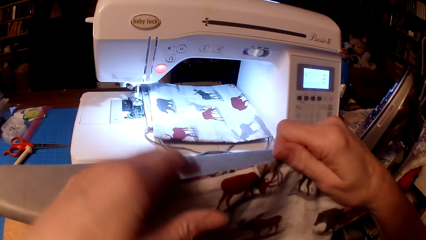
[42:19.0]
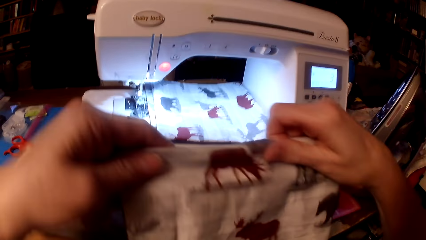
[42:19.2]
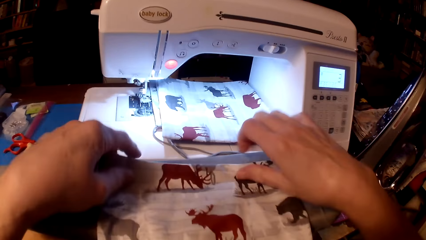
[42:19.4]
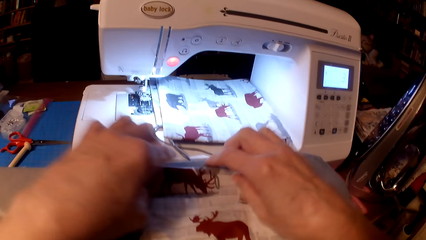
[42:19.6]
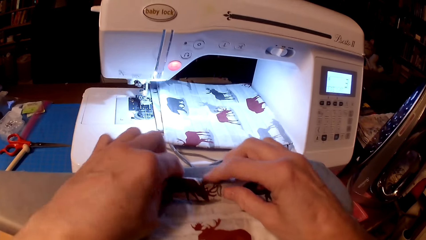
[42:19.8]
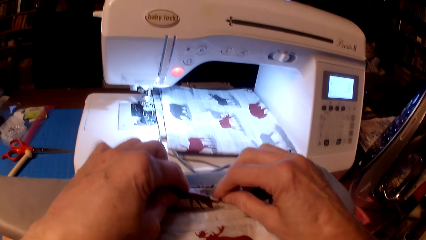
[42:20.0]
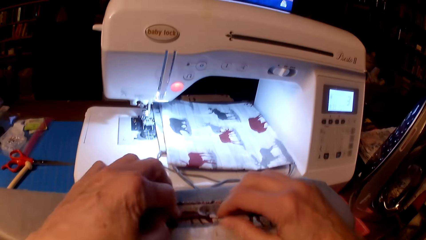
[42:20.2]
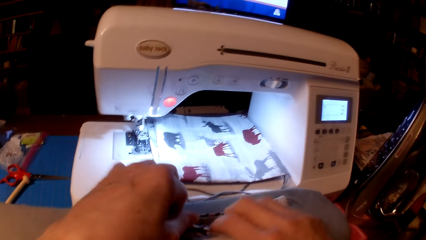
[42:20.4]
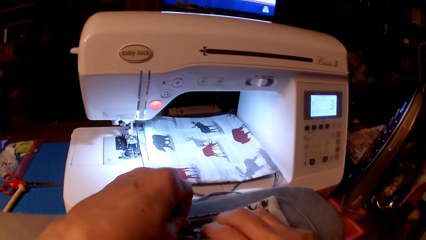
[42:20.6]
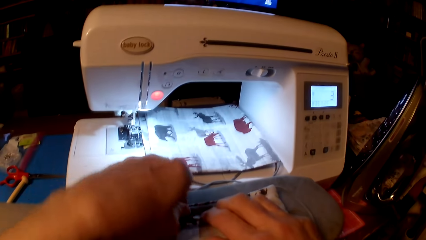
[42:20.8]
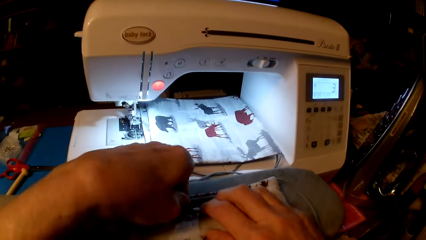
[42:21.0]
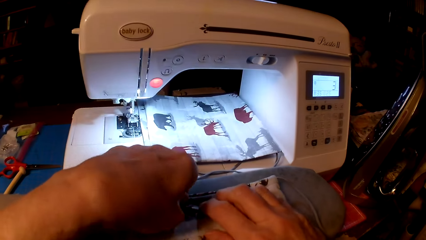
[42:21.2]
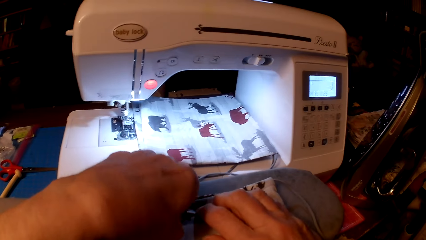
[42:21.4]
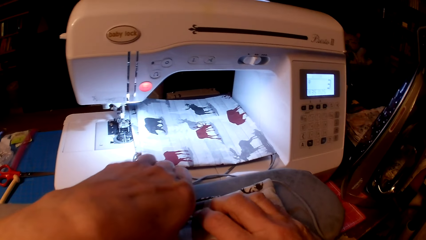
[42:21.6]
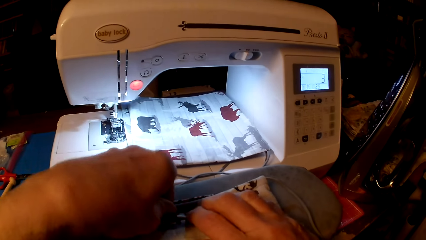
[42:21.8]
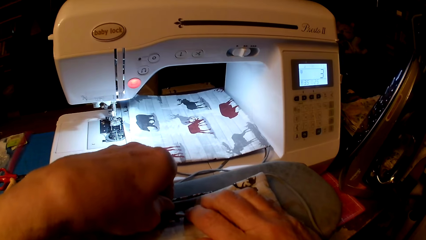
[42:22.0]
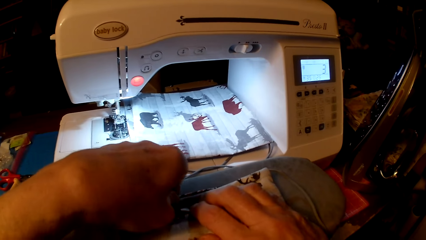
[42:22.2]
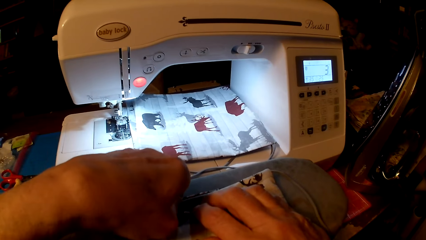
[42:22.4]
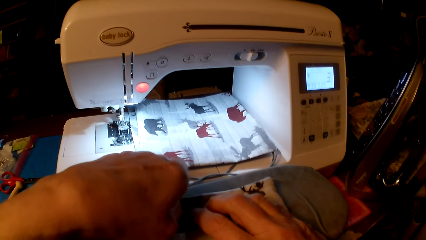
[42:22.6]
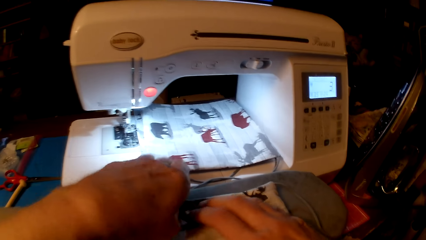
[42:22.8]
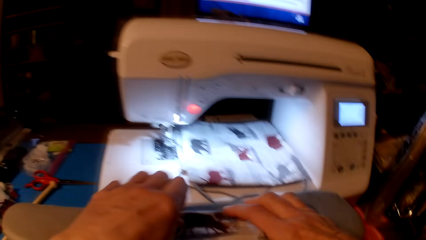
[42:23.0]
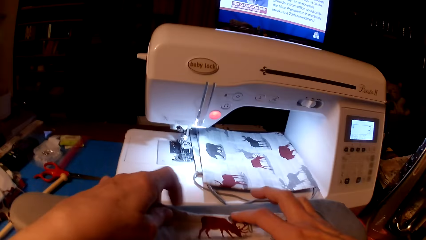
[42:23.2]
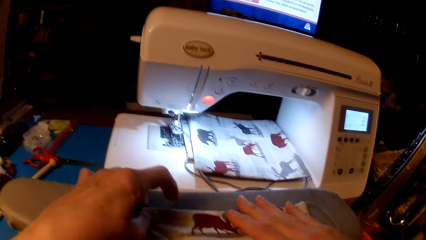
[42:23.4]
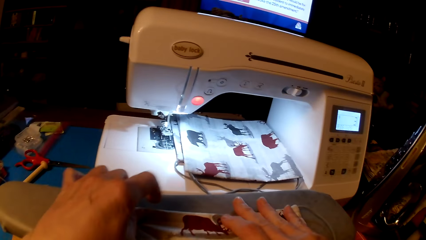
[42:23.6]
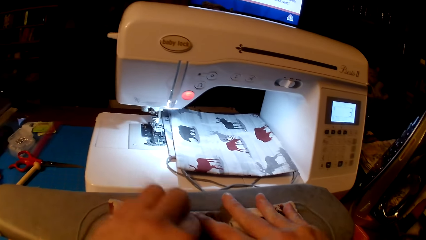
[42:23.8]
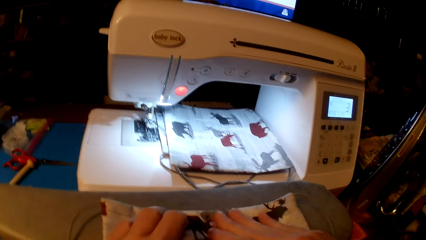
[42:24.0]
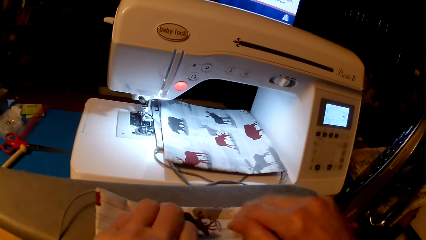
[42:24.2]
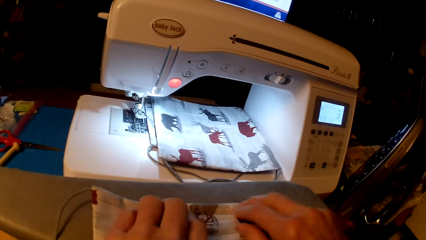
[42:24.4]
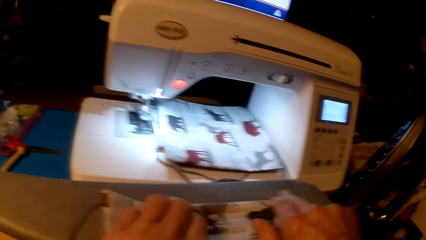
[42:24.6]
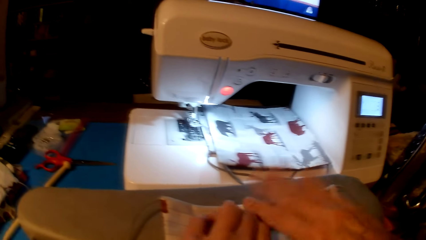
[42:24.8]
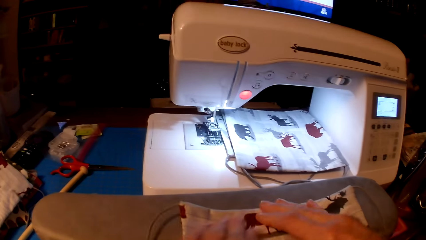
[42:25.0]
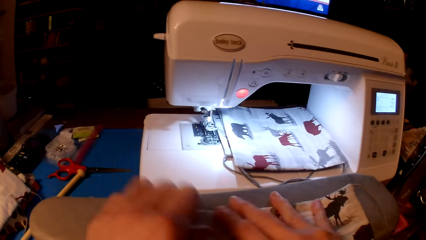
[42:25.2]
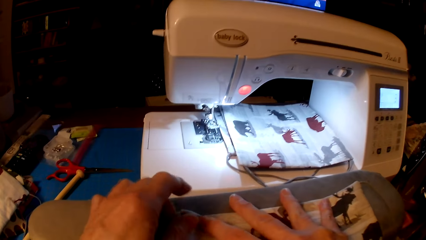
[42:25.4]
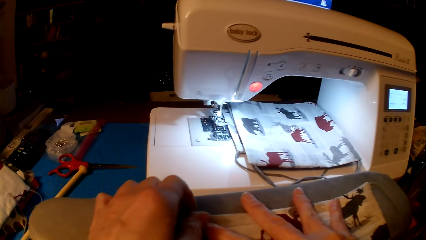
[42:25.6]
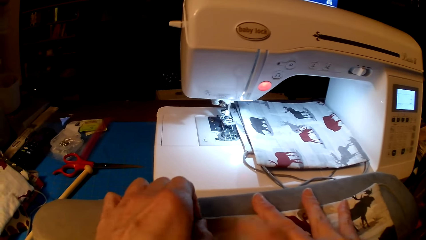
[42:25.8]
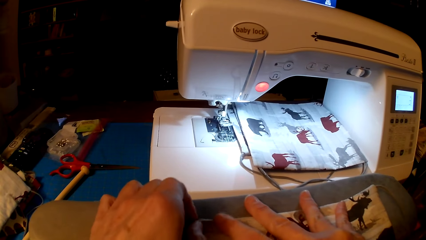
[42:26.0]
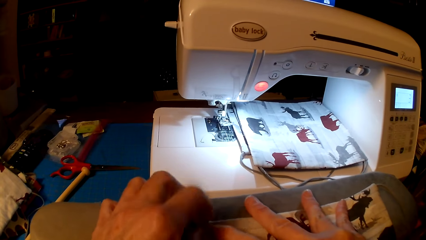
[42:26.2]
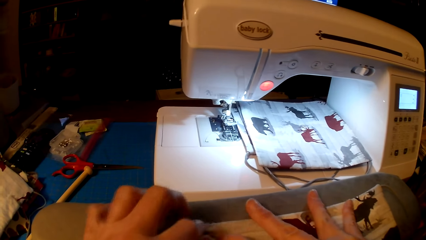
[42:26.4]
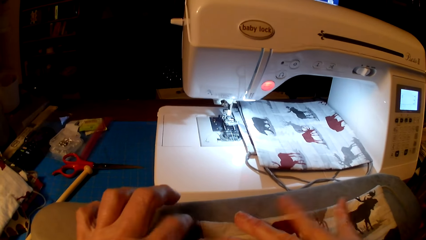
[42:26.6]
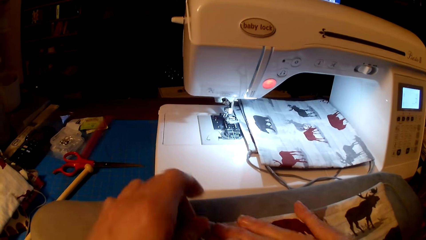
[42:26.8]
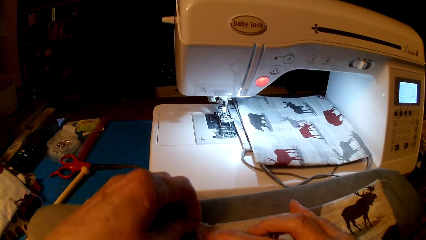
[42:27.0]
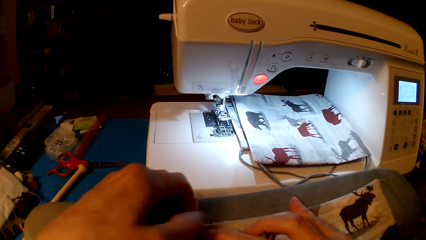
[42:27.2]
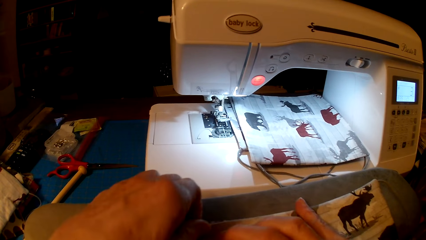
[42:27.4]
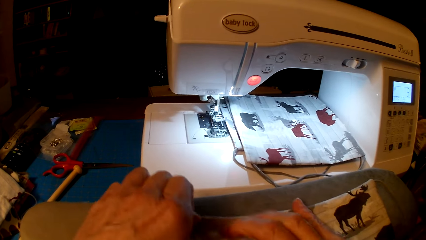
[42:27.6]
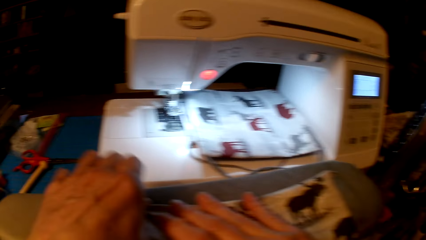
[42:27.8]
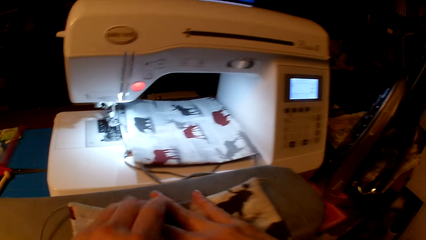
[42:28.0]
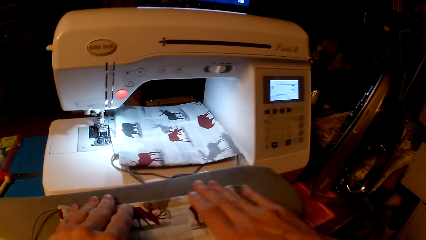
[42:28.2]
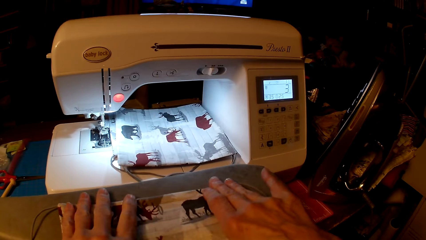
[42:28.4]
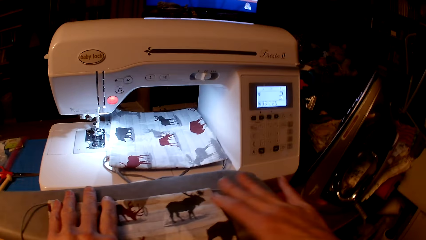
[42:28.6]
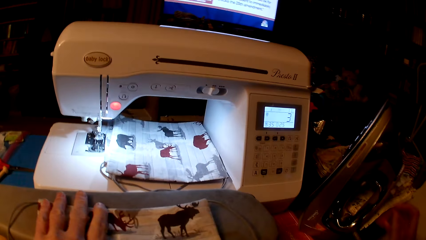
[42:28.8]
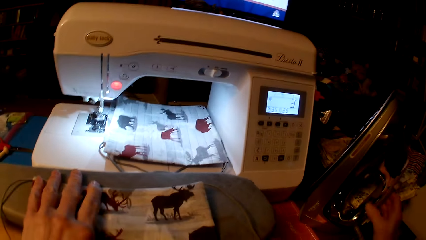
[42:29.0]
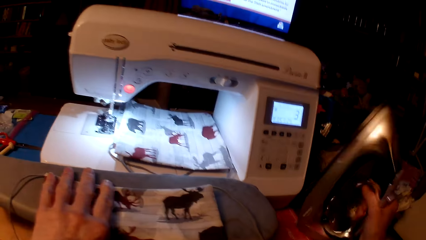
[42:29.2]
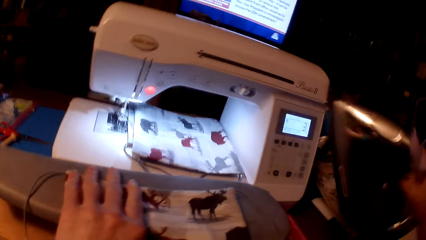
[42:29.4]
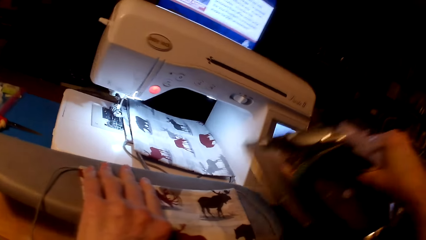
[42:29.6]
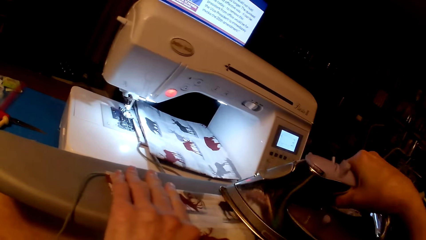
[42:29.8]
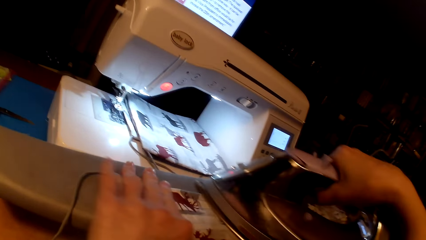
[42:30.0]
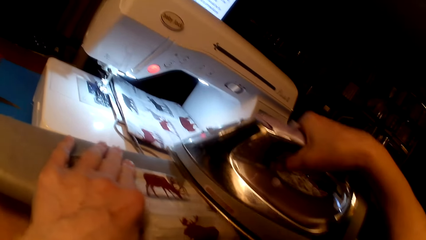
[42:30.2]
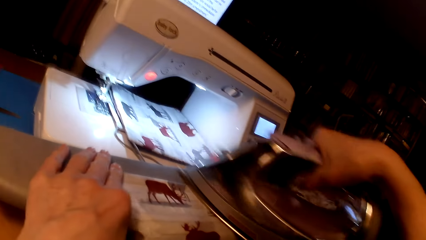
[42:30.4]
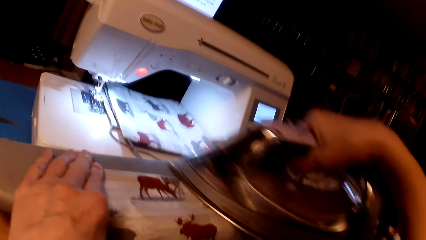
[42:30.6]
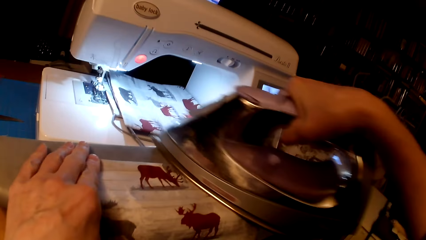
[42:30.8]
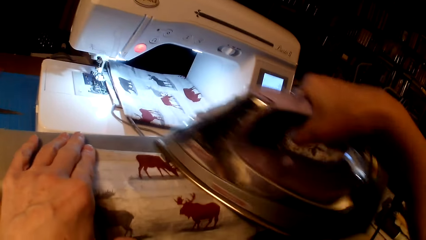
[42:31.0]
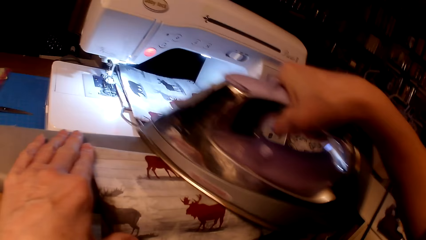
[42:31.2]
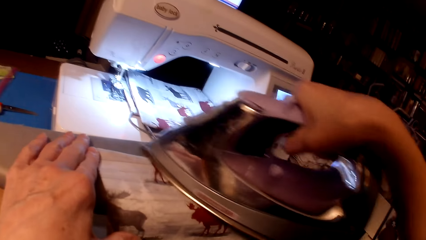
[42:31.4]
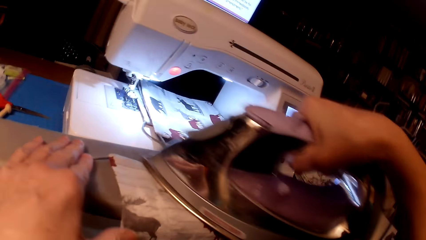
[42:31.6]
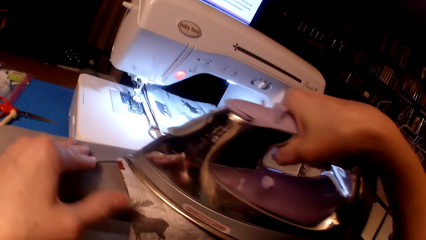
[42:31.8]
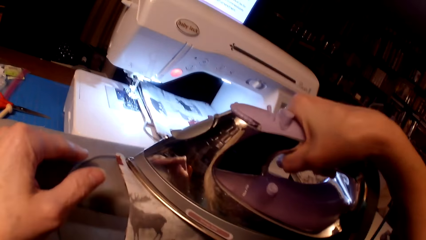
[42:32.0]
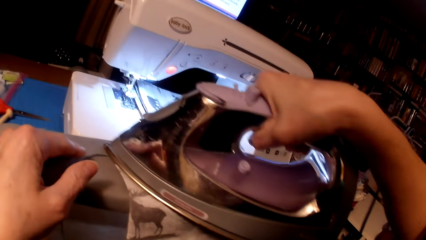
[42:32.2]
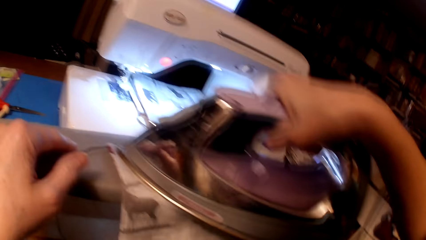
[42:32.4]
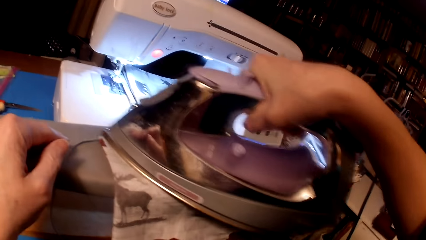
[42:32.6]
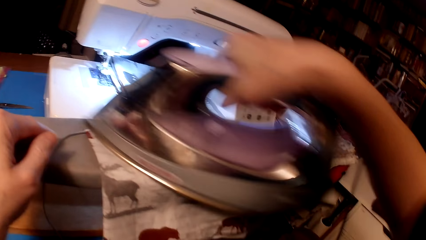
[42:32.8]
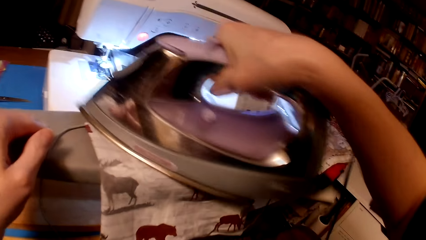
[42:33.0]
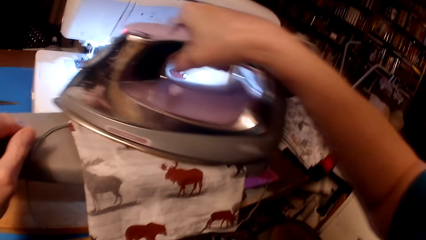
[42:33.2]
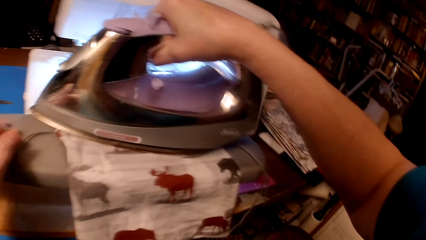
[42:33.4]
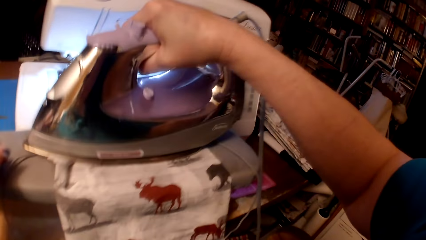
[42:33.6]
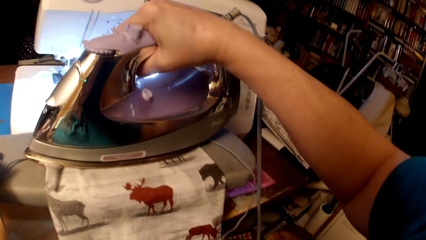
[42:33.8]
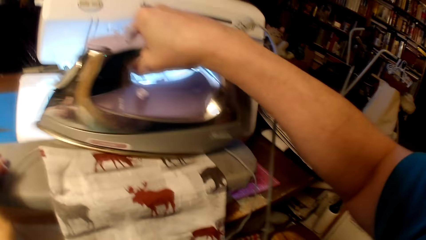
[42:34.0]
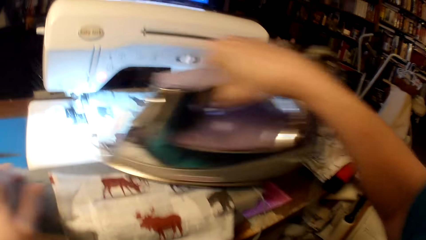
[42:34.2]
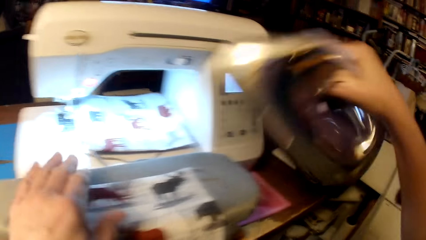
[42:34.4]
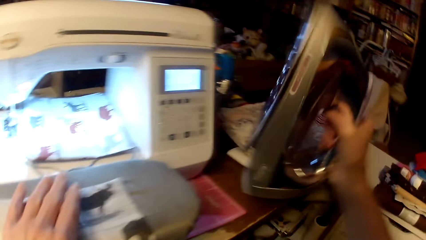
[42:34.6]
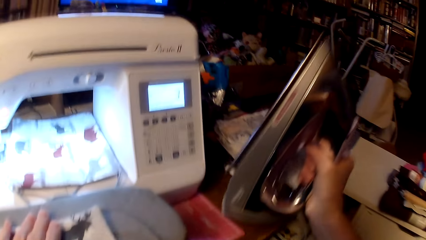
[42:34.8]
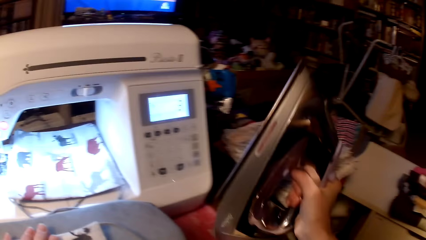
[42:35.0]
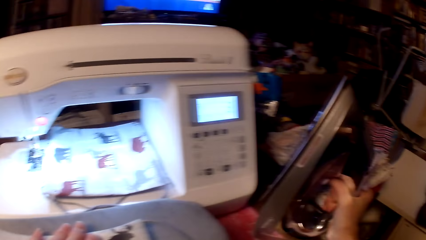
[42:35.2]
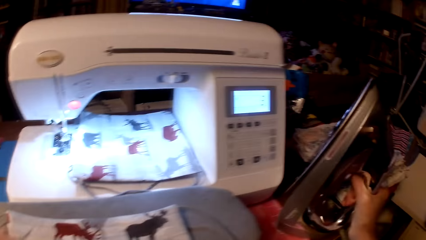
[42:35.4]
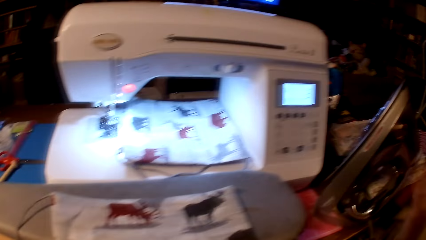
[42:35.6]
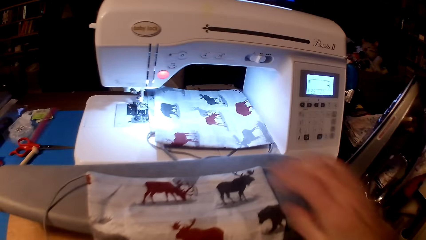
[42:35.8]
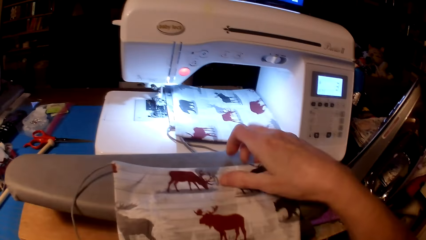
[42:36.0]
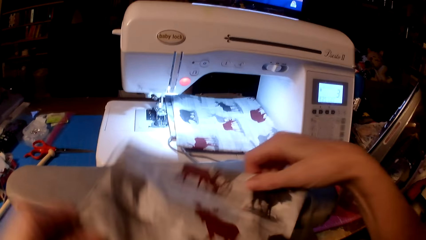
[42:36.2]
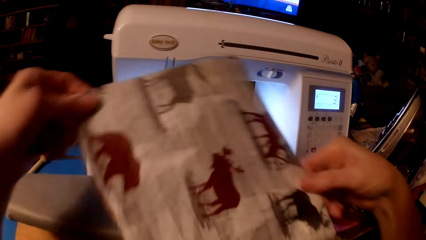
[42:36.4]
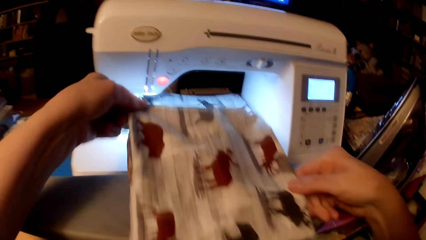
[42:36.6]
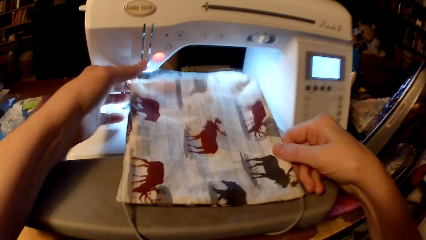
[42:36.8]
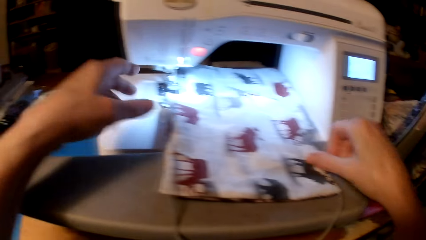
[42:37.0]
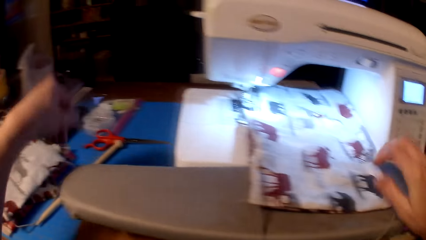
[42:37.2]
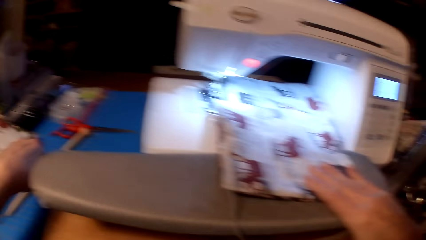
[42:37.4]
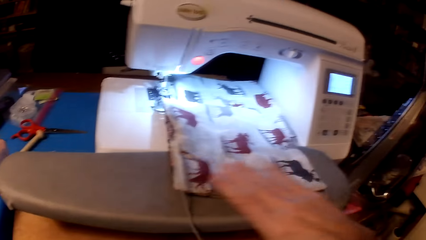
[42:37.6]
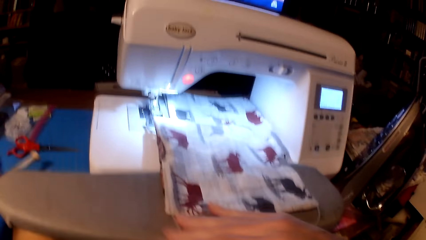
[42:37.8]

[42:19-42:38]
The camera wearer aligns a pillow cushion. They pick an iron box. They iron the pillow cushion. They put the iron box on the table. They straighten the piece of cloth. They rotate the pillow cushion.
